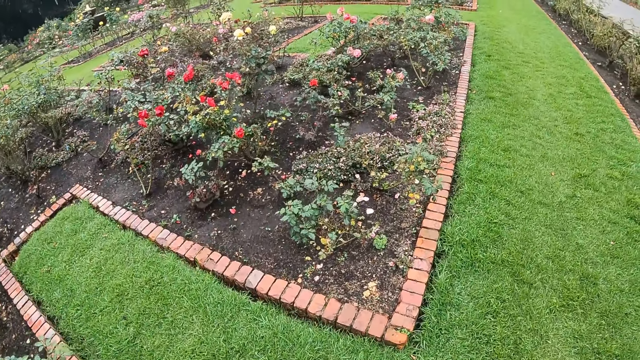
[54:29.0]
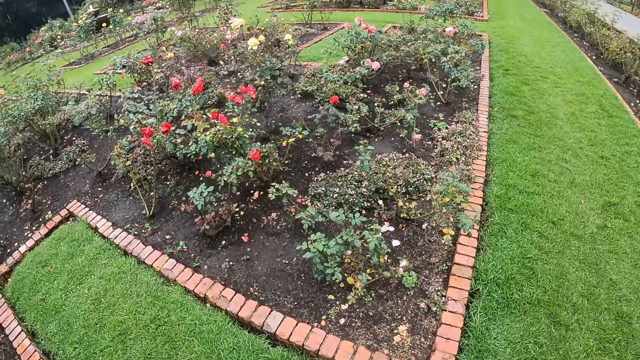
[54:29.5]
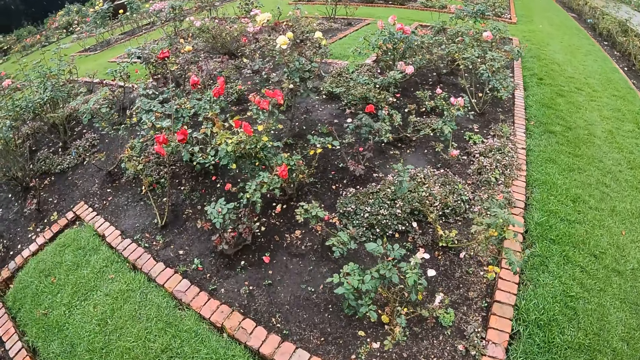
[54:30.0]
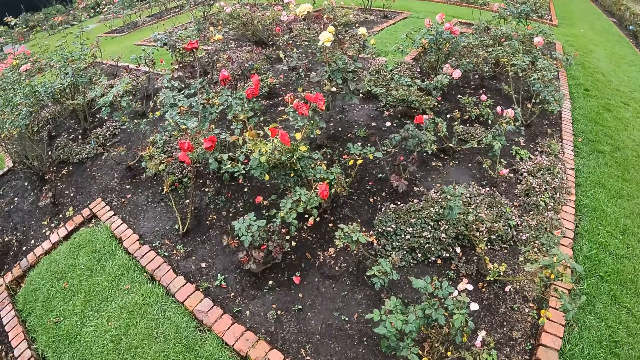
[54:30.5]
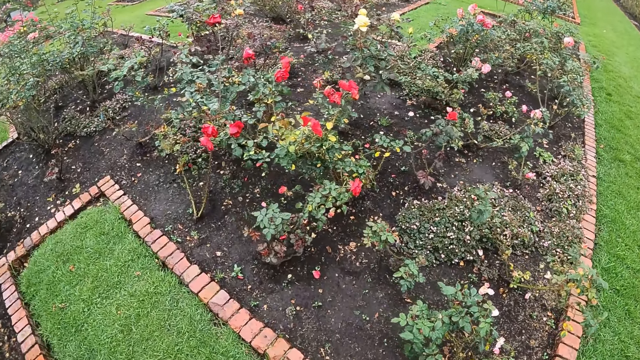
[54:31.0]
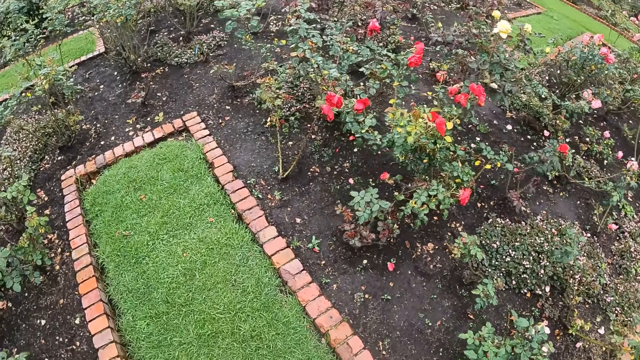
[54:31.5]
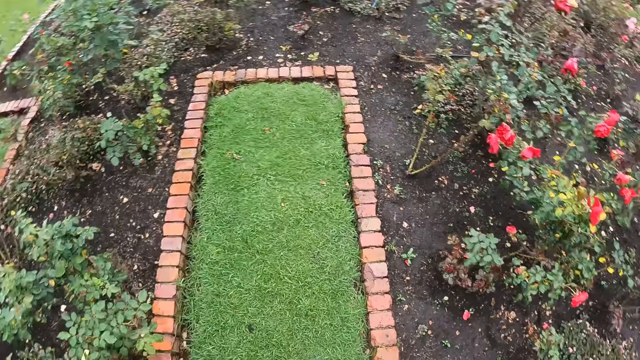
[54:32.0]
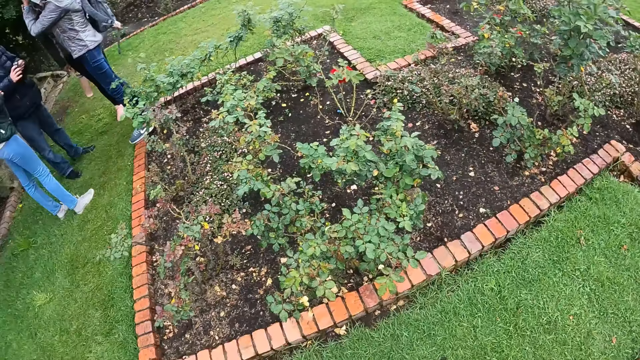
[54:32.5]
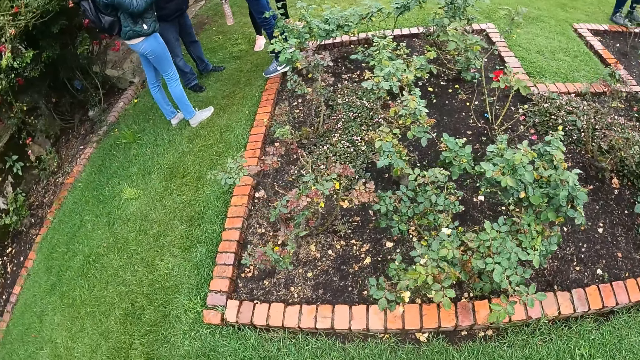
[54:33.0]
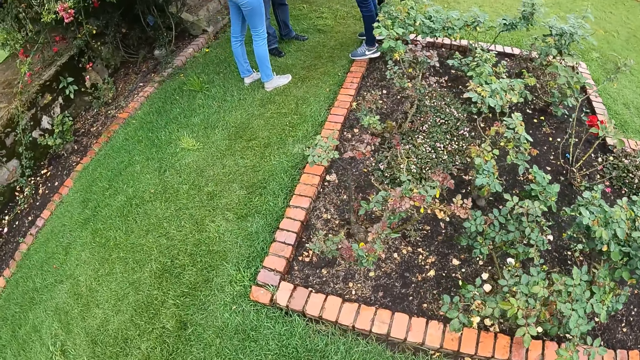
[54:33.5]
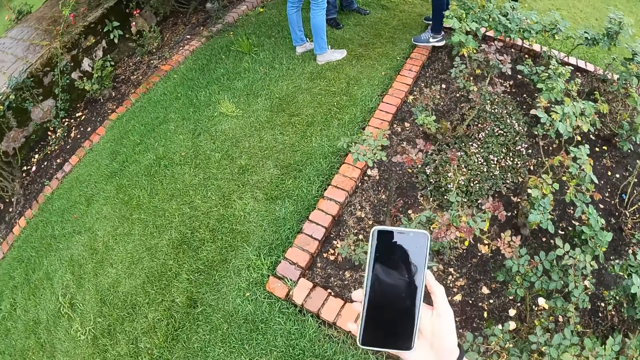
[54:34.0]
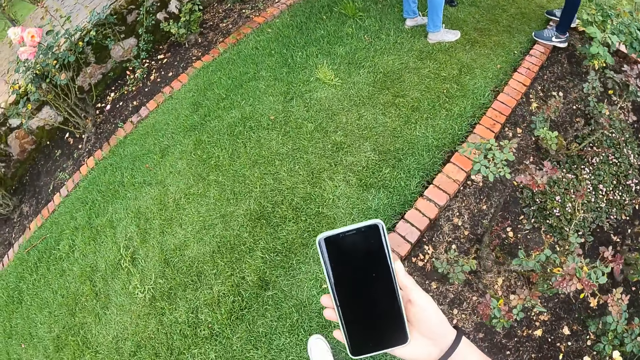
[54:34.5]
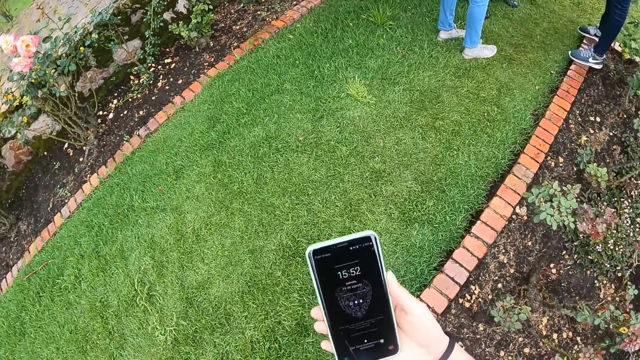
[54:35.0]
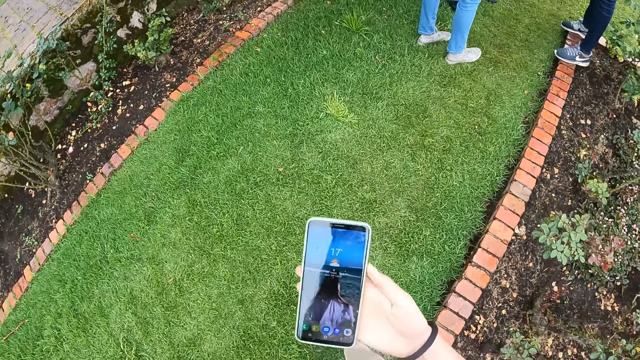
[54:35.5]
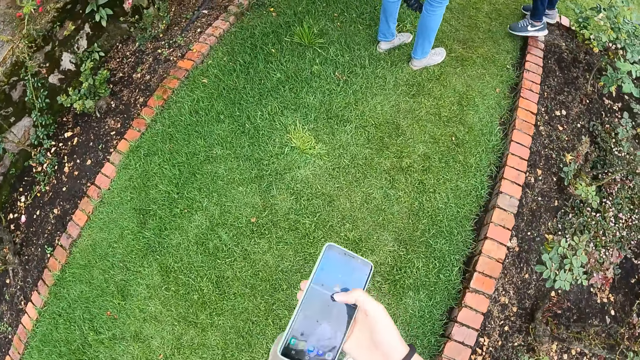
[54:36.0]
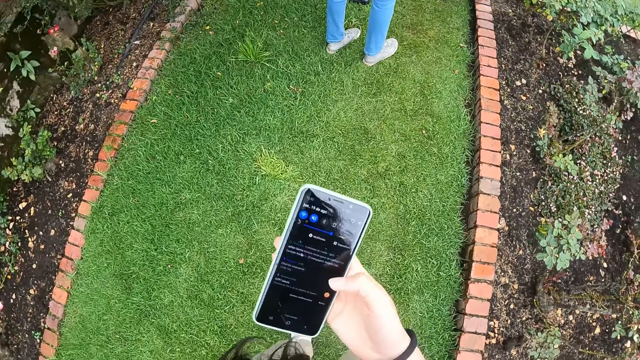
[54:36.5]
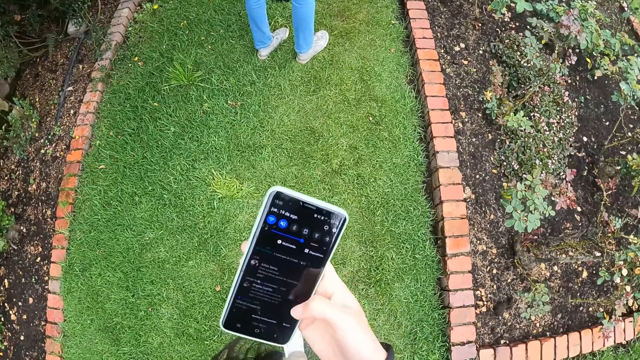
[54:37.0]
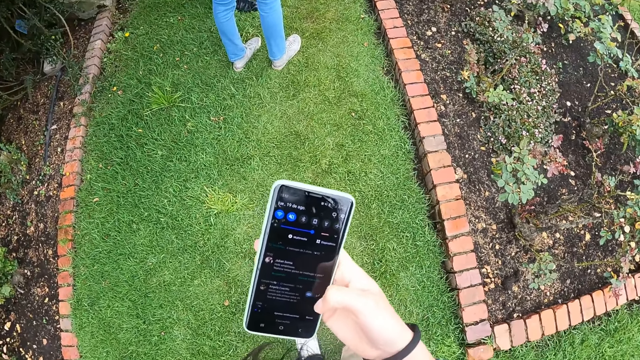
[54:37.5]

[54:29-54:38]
The camera wearer looks at the flowers. She brings out a phone from her pocket with her right hand. She presses the phone. She operates the phone with her right hand.

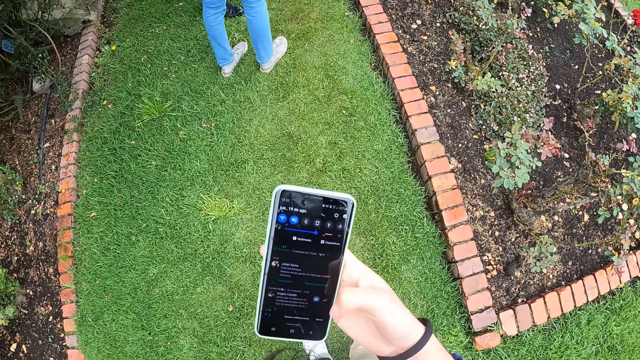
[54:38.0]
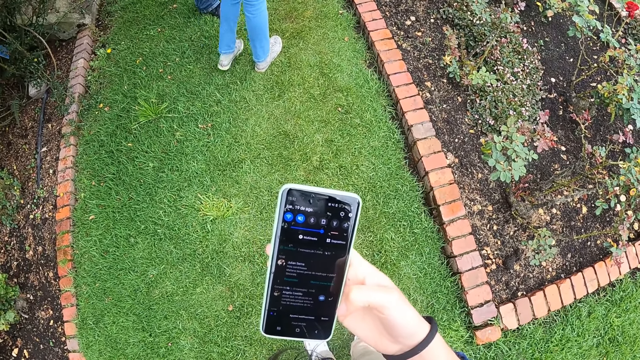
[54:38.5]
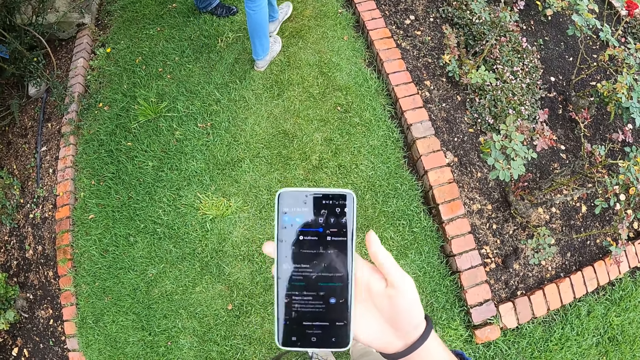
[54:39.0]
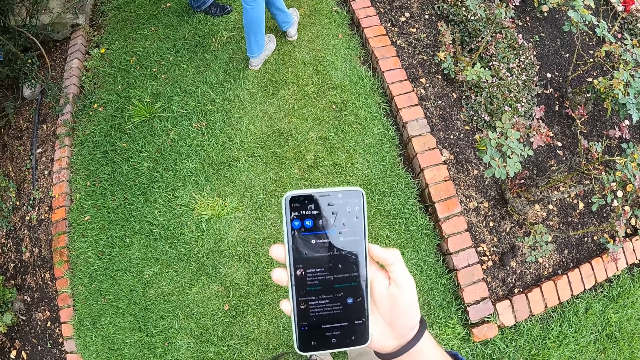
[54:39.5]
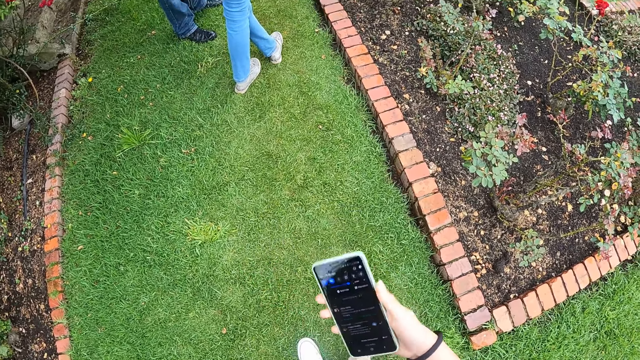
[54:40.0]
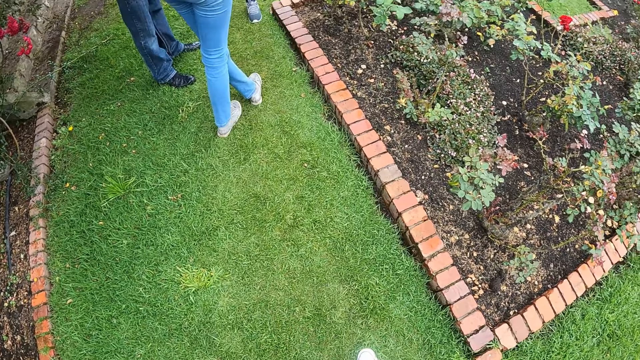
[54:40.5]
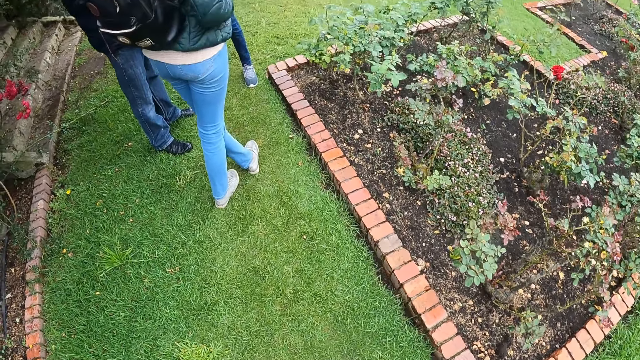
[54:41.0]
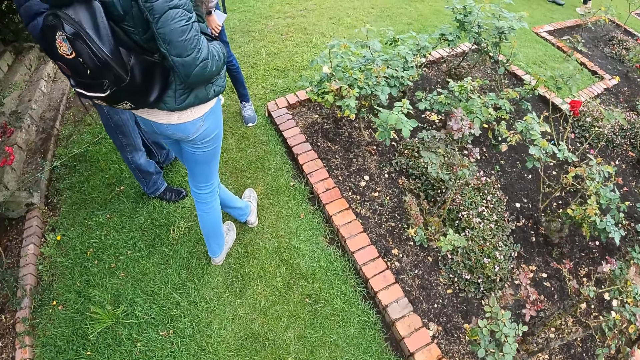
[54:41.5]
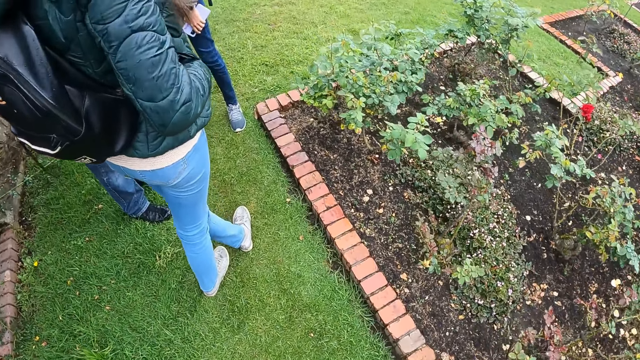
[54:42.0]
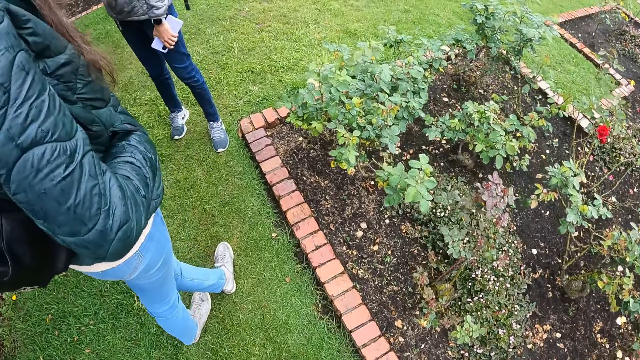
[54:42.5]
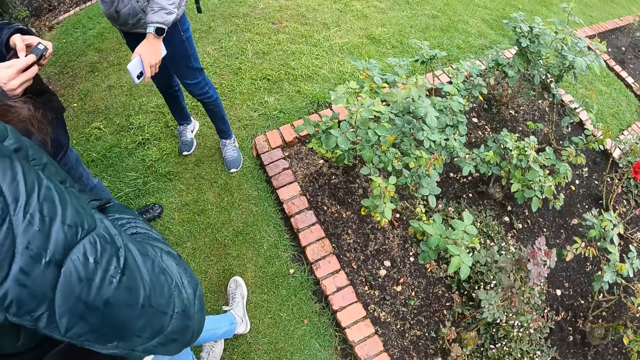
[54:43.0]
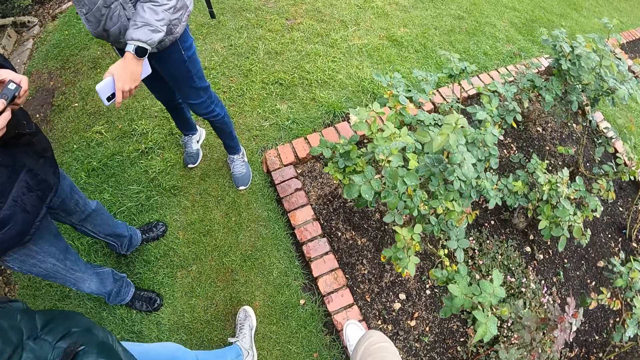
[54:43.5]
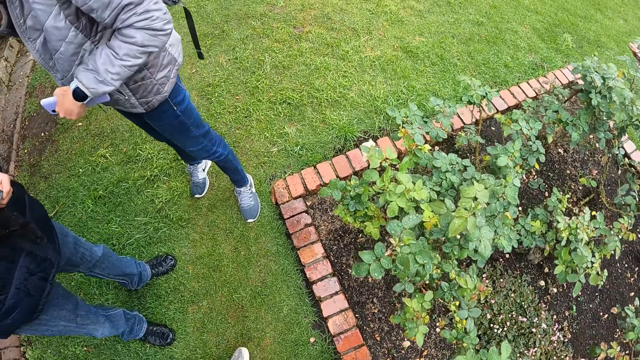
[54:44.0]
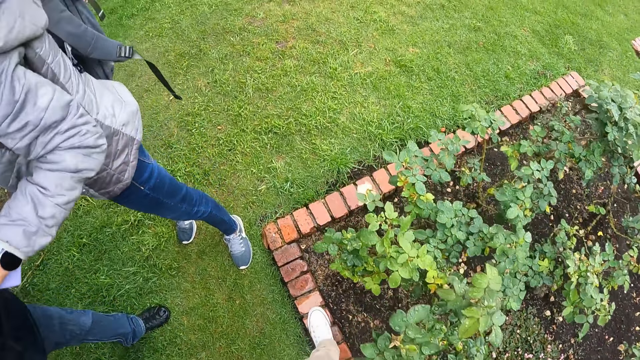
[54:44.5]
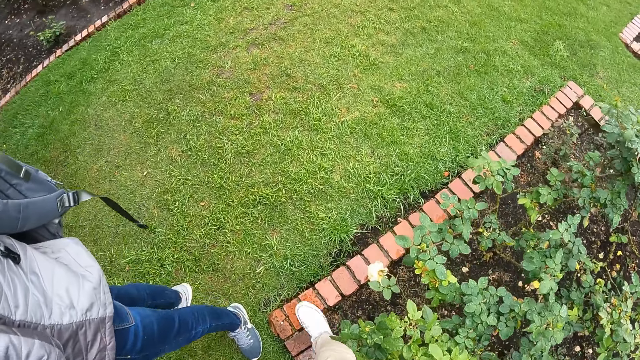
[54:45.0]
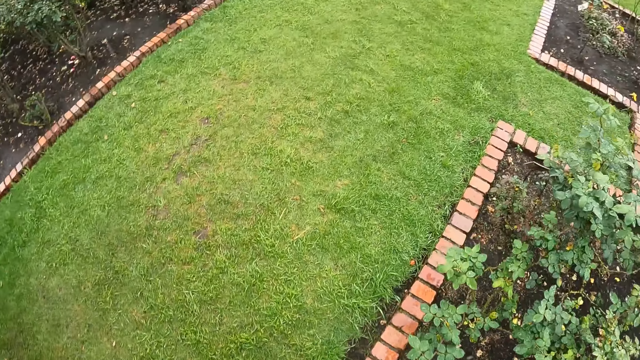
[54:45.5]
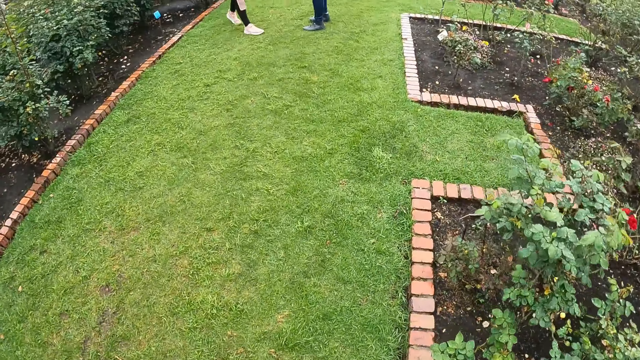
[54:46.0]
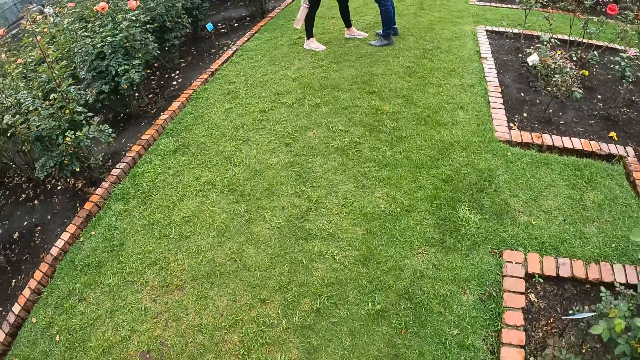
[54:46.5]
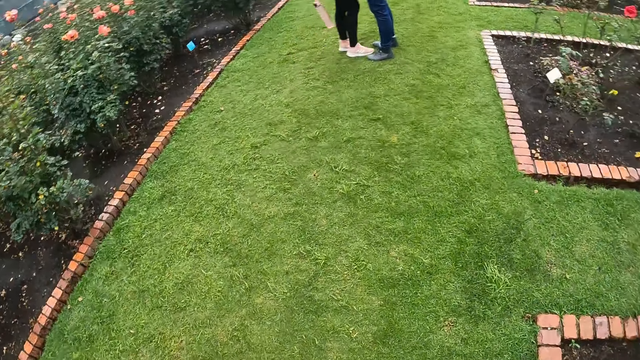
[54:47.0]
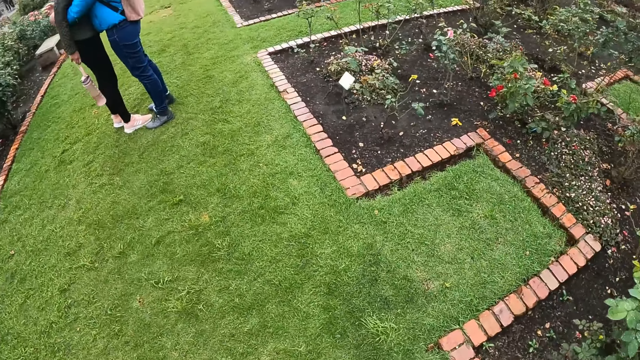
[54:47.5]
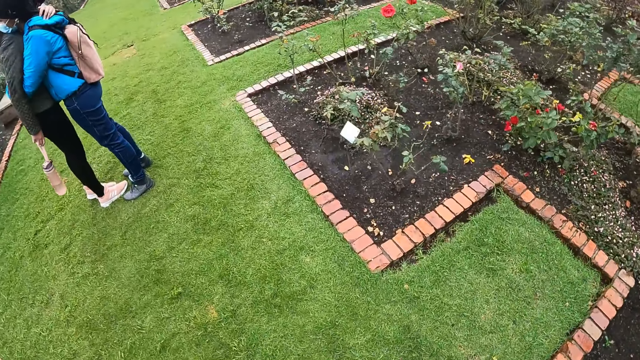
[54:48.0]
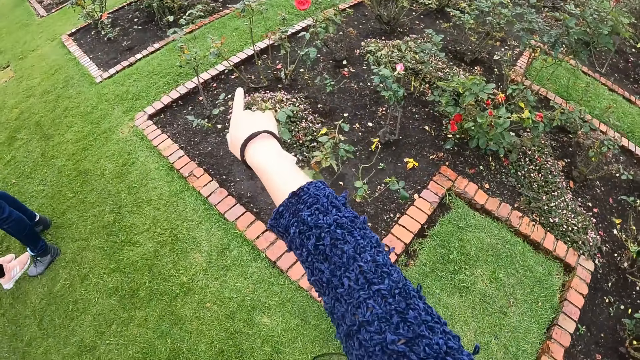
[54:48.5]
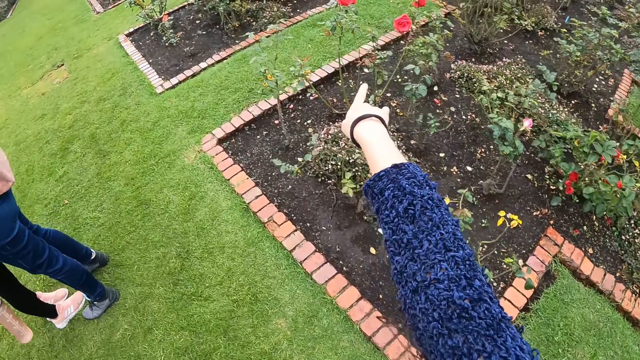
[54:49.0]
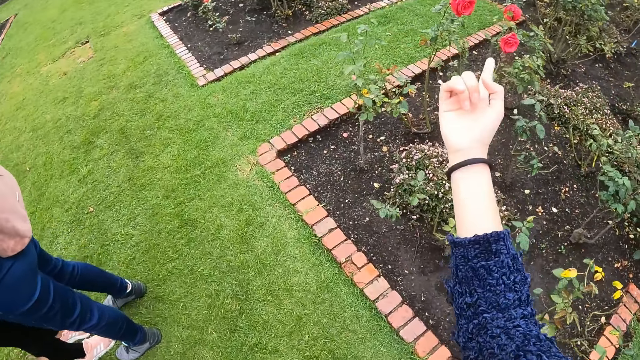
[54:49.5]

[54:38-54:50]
The camera wearer dips the phone in her pocket with her right hand. She walks around the garden. She stretches her right hand towards the flowers.
